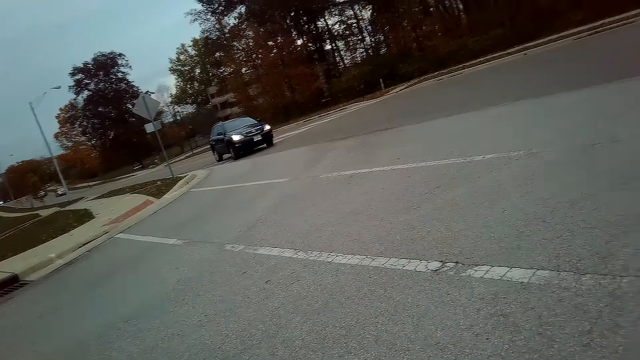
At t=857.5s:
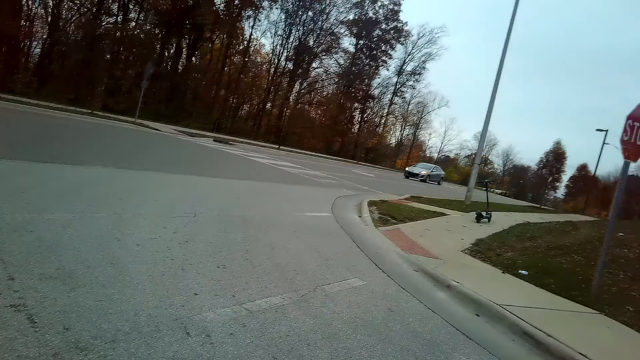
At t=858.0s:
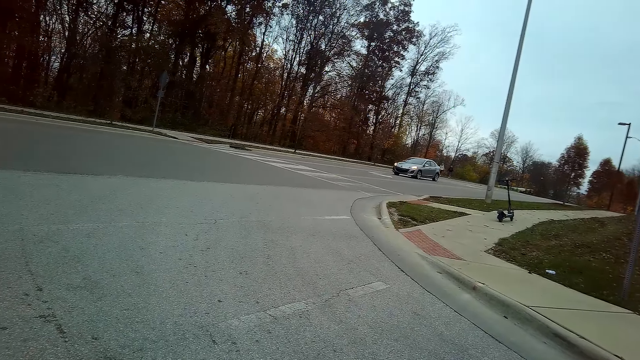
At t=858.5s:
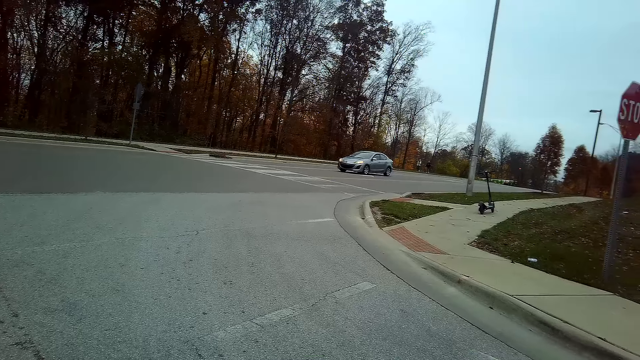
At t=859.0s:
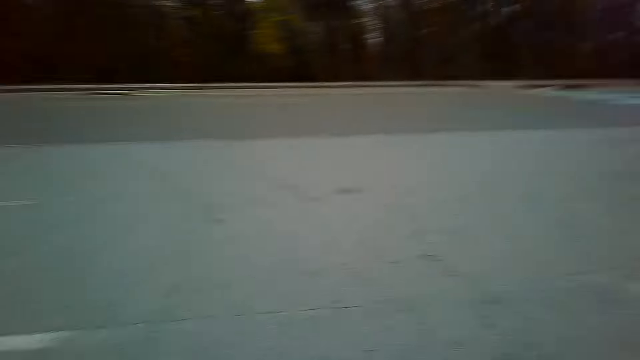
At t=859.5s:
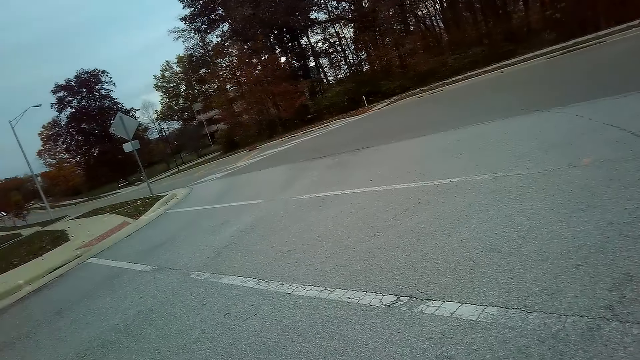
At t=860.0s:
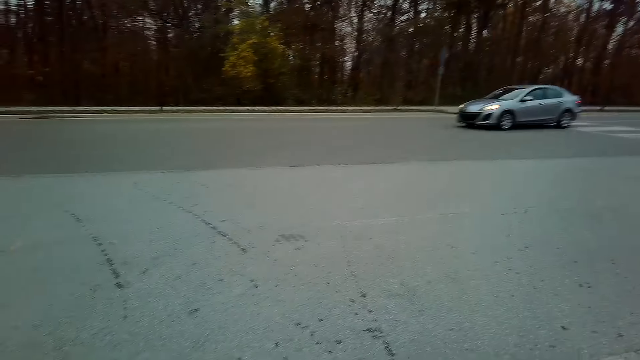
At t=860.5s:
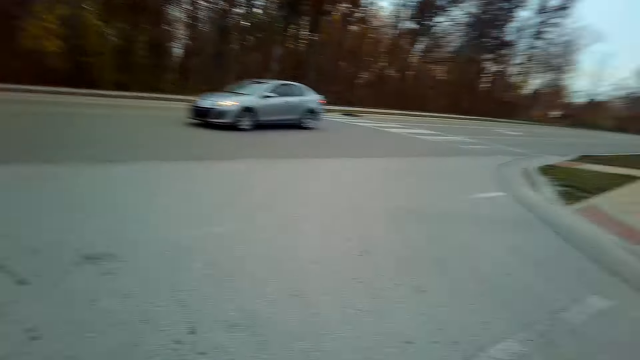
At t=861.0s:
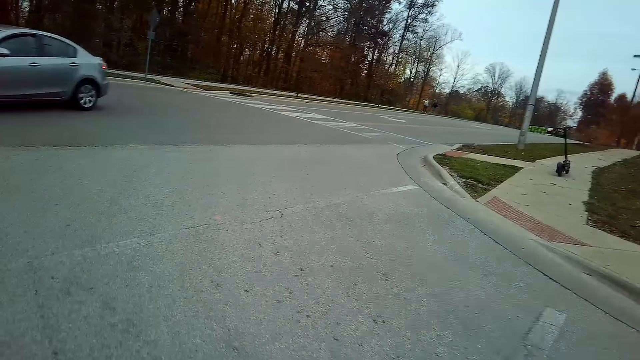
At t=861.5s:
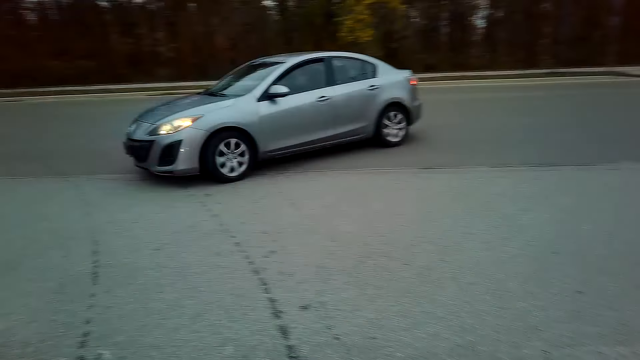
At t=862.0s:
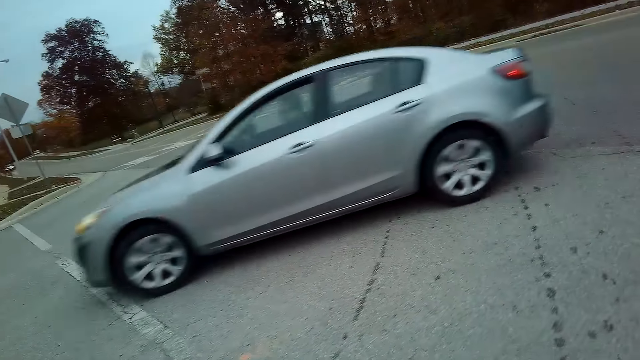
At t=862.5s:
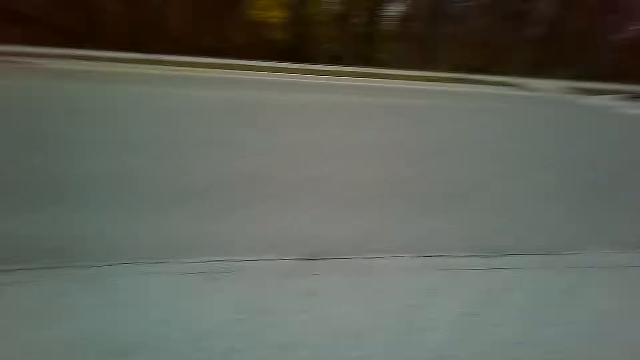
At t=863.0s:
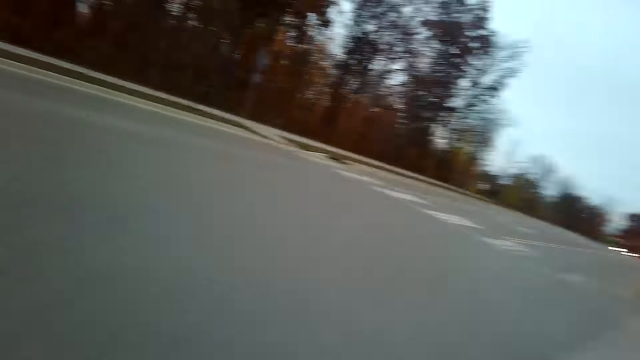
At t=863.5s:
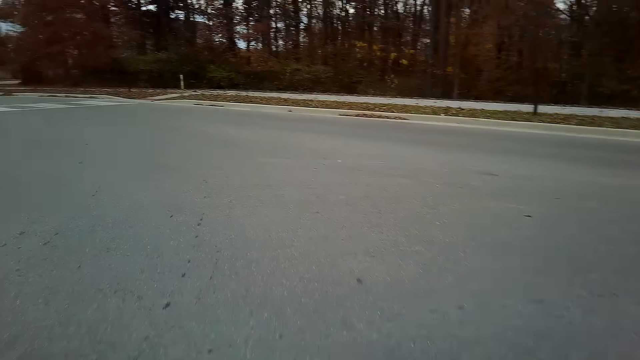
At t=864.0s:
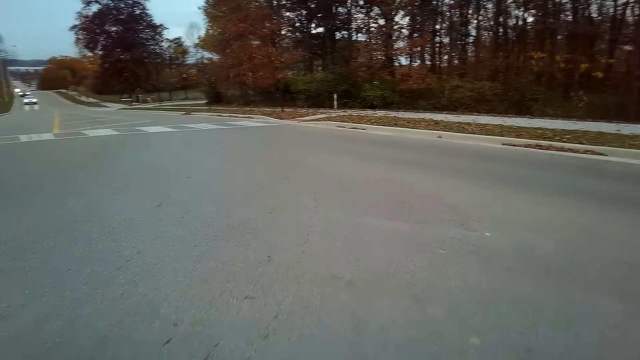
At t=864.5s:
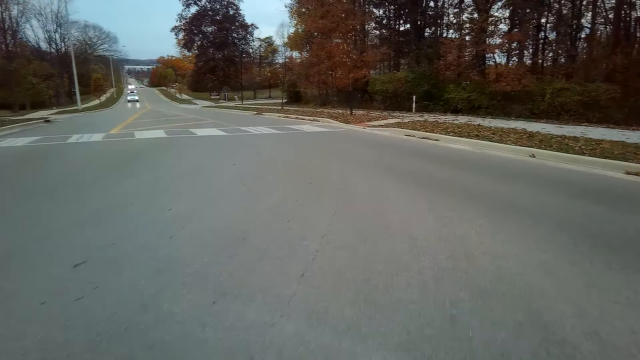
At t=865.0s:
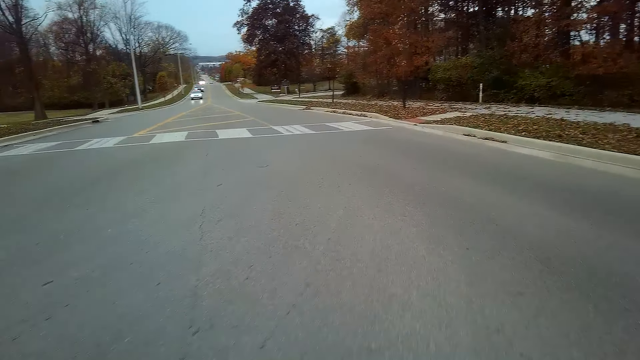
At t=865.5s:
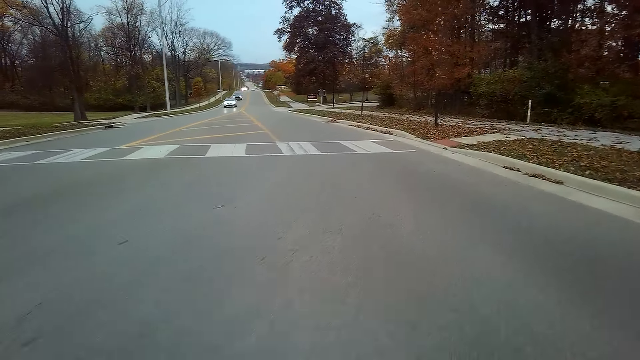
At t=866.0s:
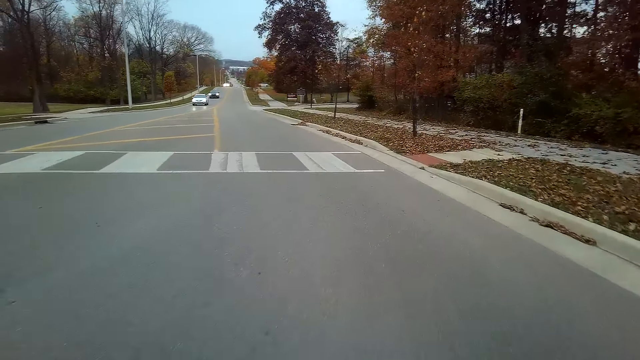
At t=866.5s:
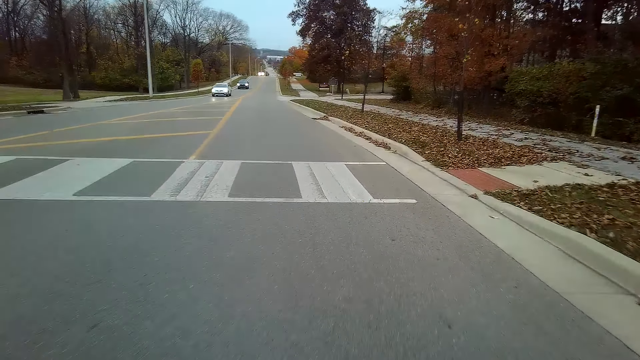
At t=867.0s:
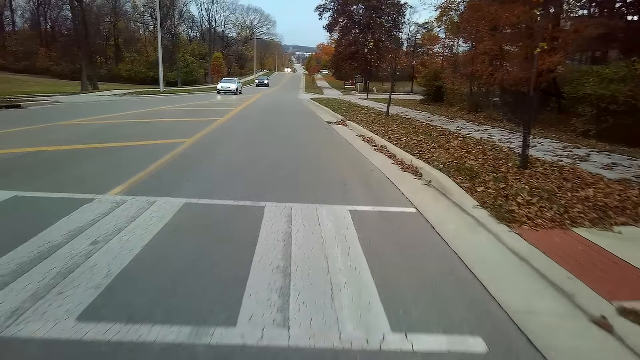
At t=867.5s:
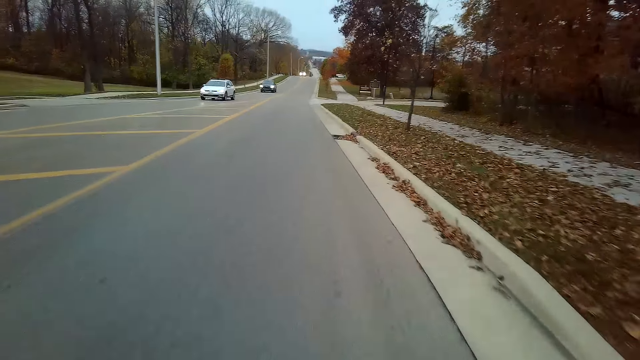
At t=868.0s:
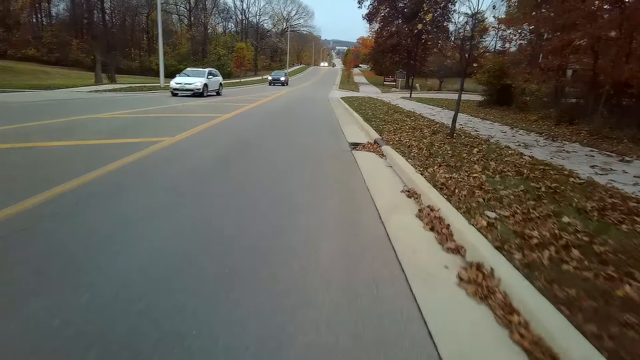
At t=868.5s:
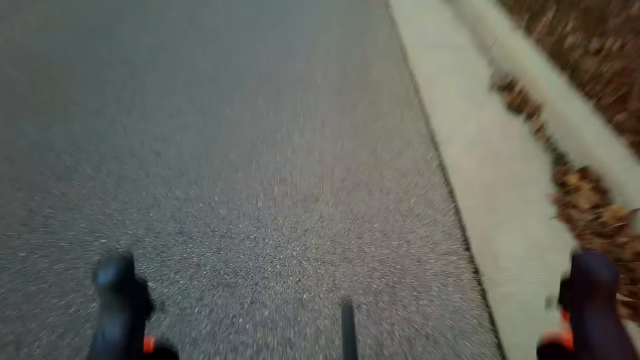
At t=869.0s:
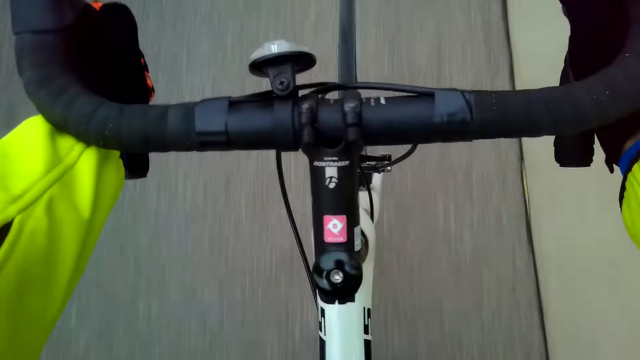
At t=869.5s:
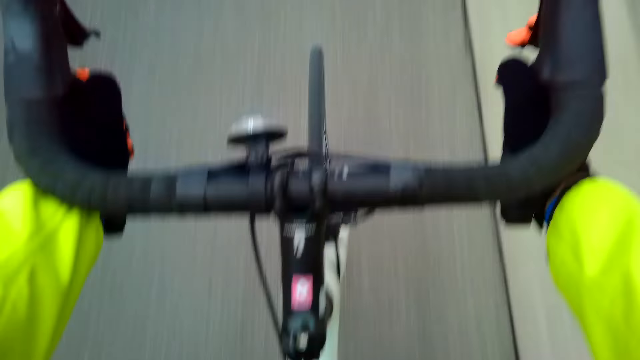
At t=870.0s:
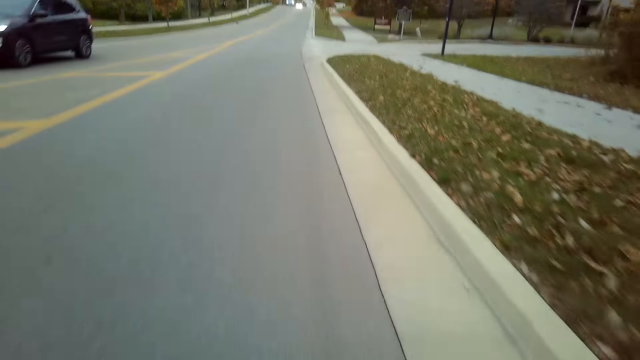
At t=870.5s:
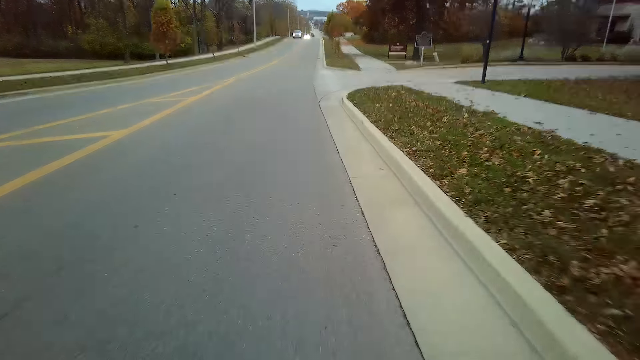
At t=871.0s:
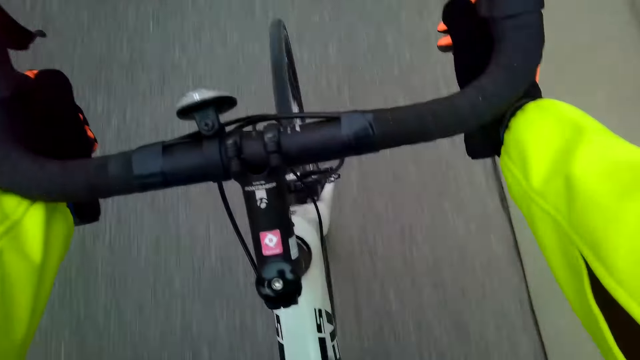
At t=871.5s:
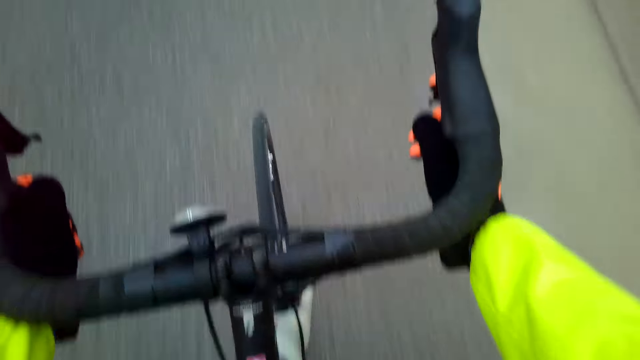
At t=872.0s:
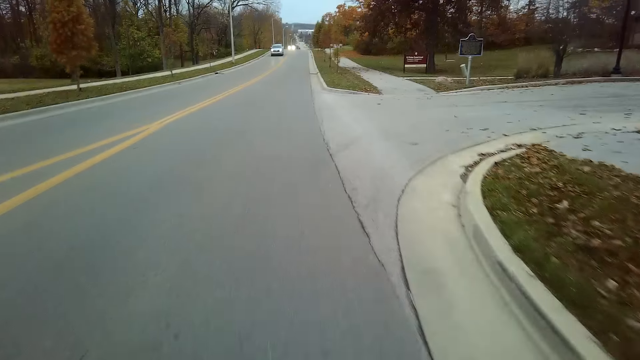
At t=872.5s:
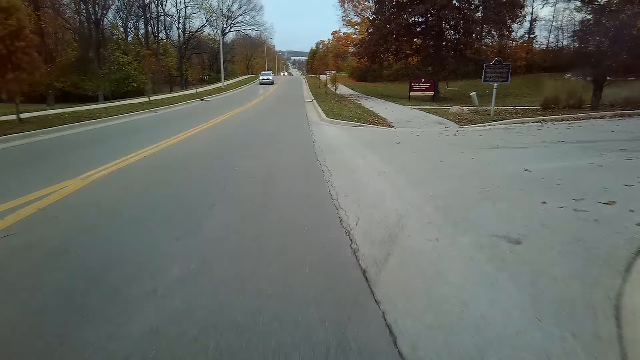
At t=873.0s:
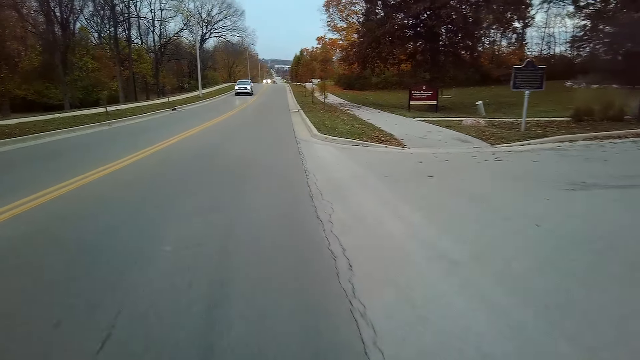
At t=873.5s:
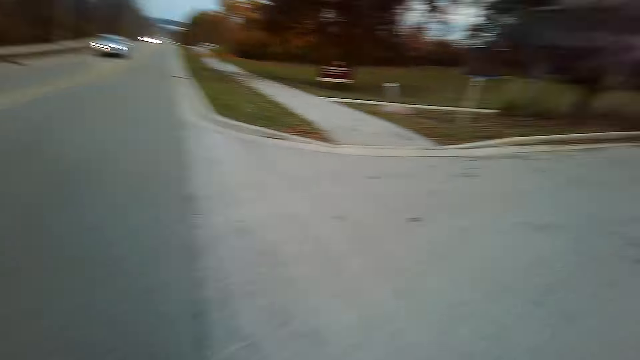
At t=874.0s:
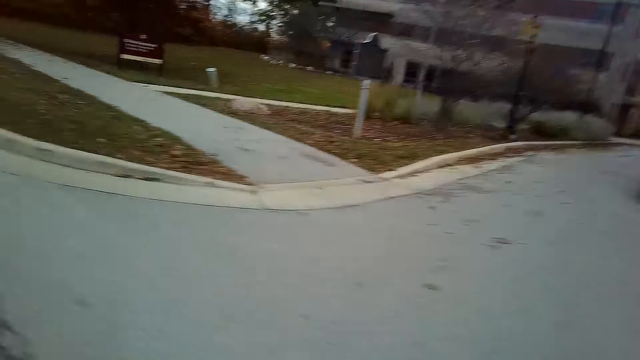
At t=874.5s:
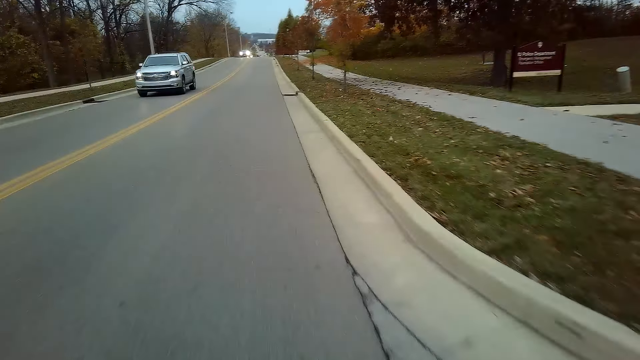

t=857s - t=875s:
The camera wearer rides a bicycle on the road. They look around.
